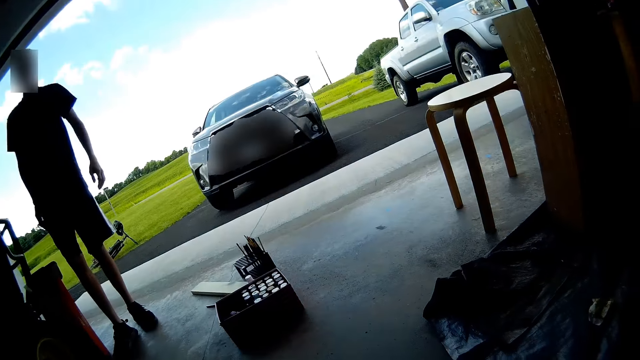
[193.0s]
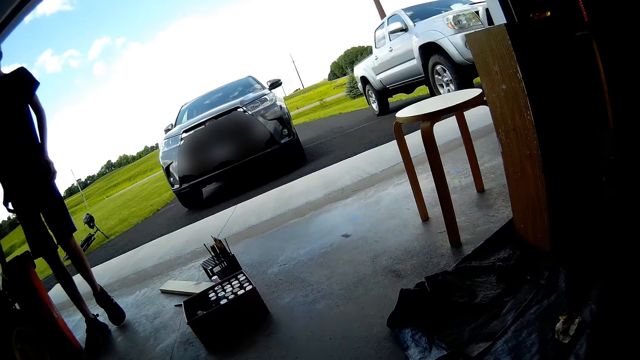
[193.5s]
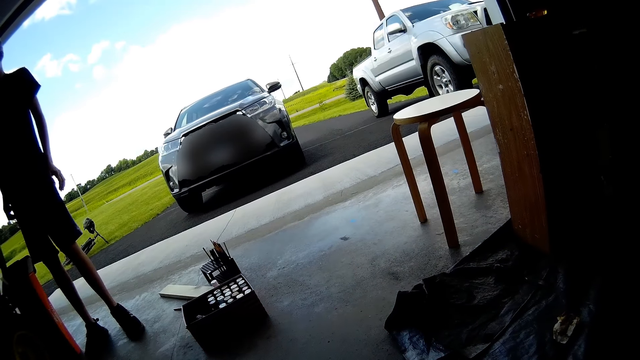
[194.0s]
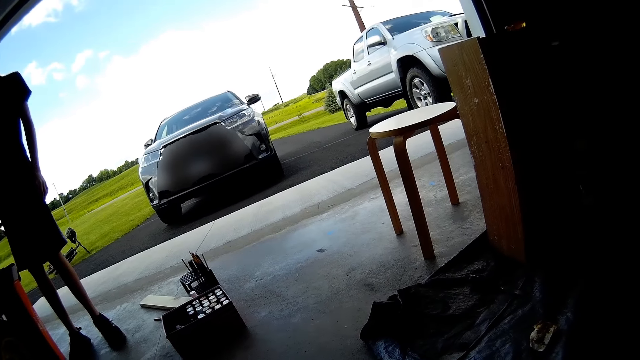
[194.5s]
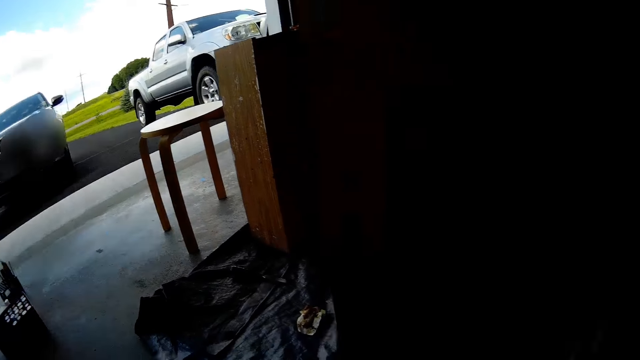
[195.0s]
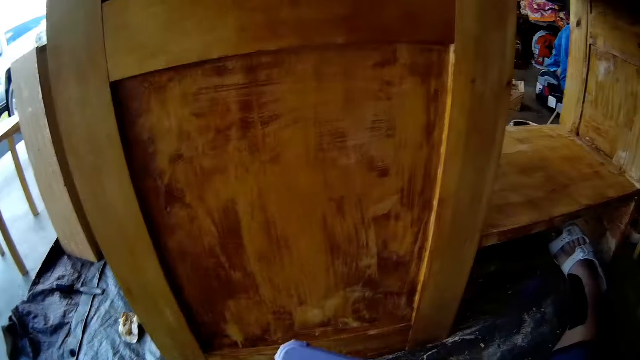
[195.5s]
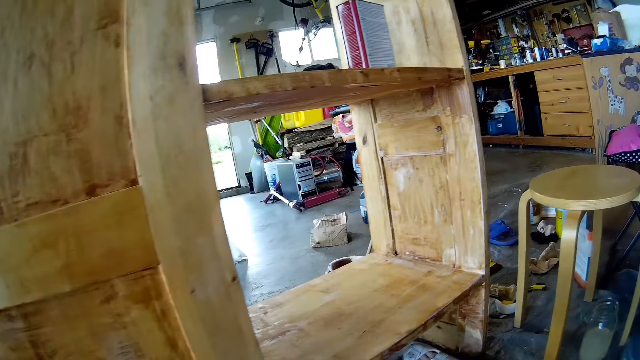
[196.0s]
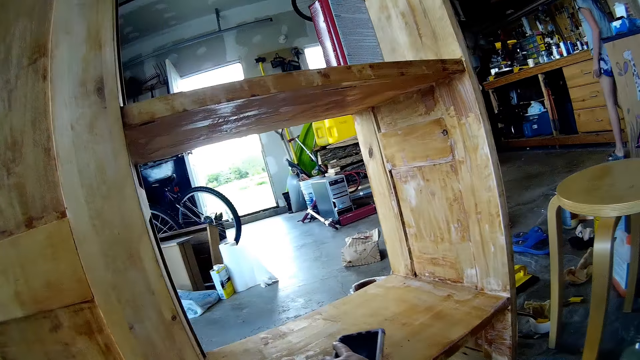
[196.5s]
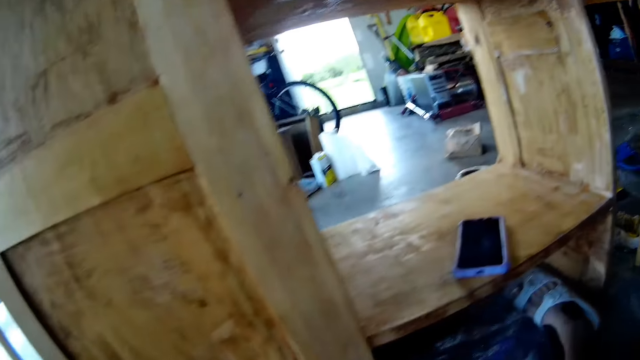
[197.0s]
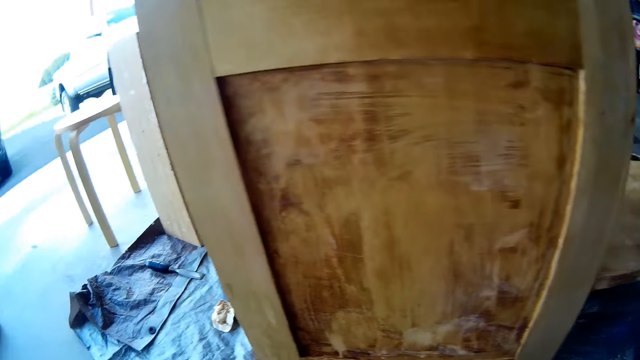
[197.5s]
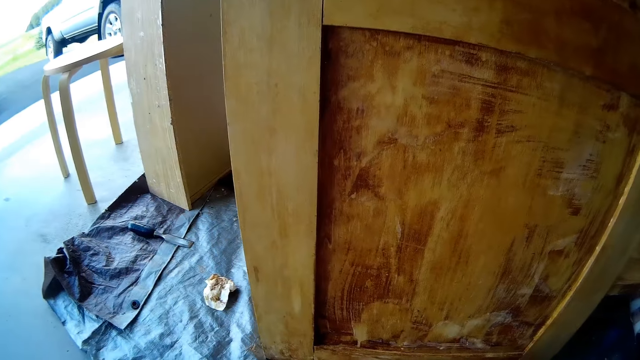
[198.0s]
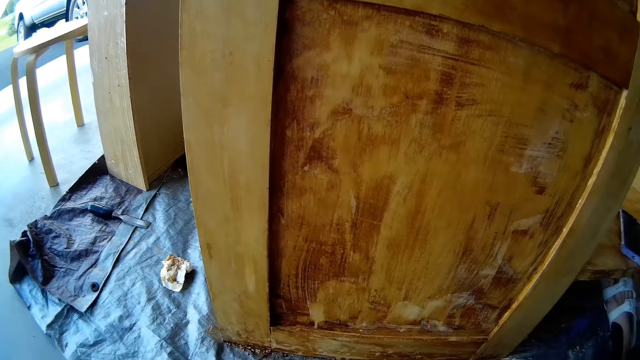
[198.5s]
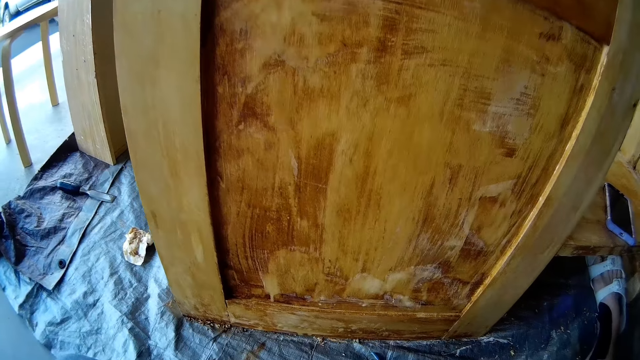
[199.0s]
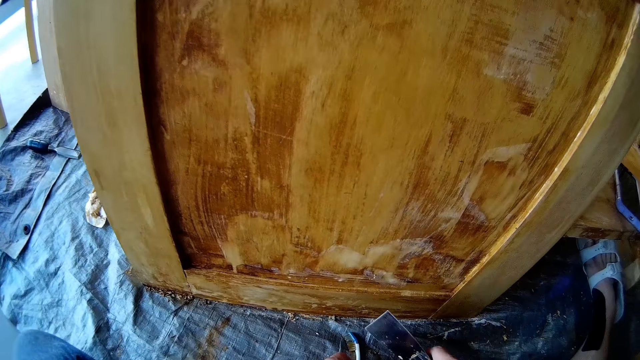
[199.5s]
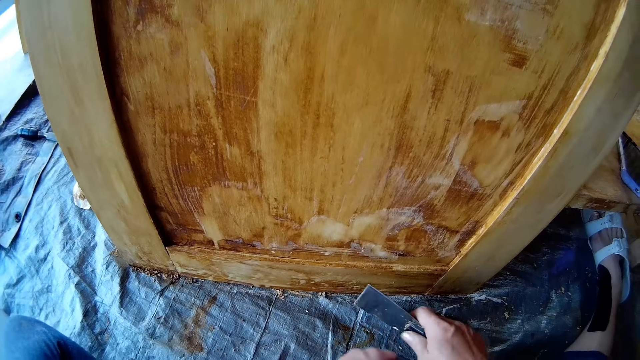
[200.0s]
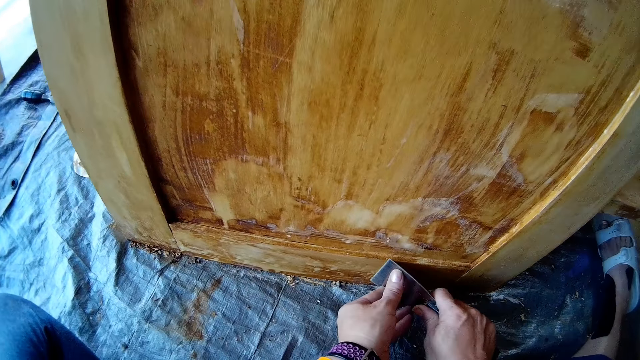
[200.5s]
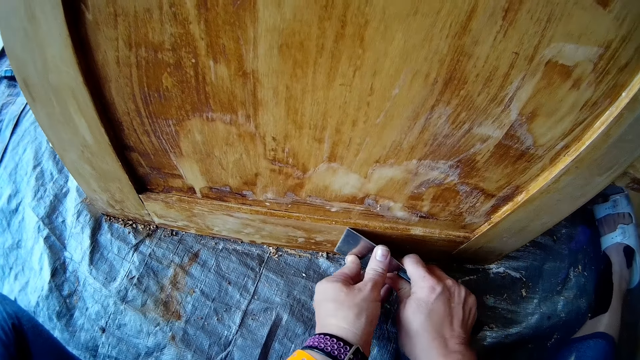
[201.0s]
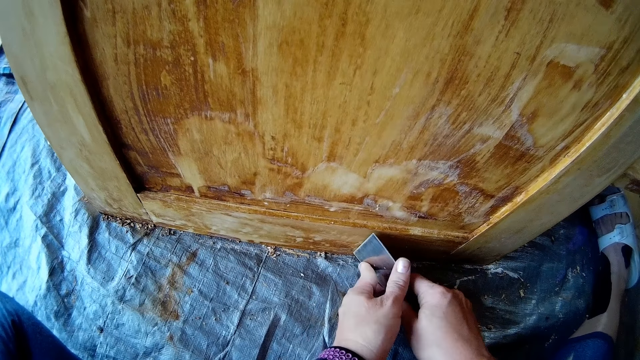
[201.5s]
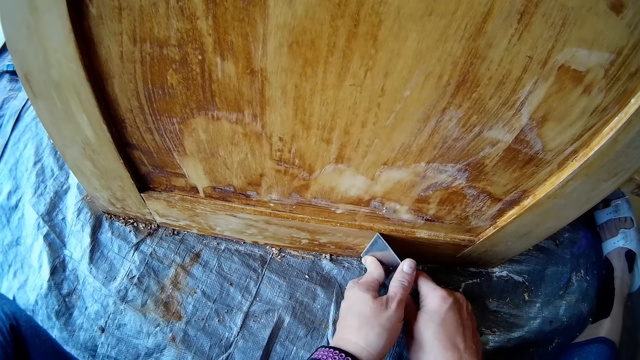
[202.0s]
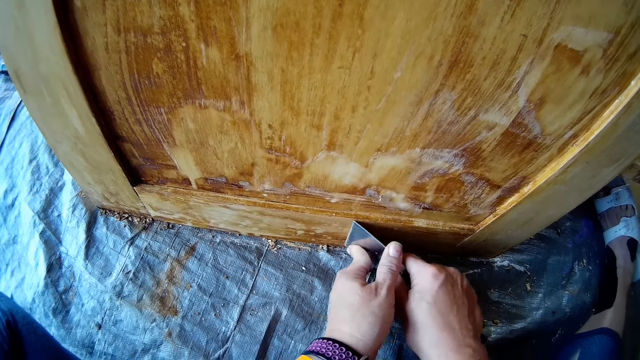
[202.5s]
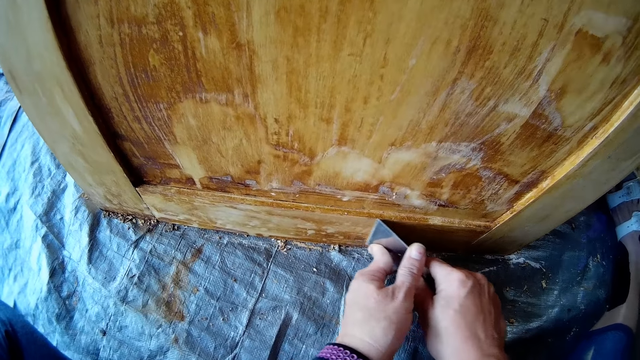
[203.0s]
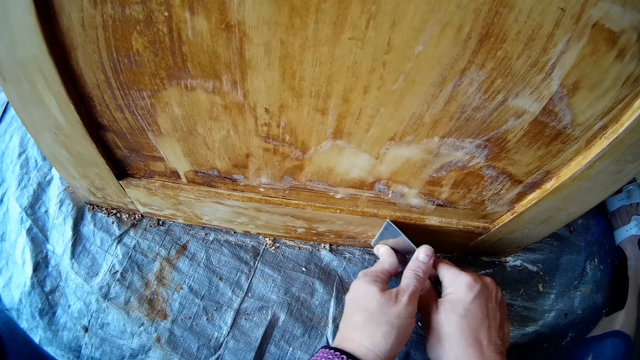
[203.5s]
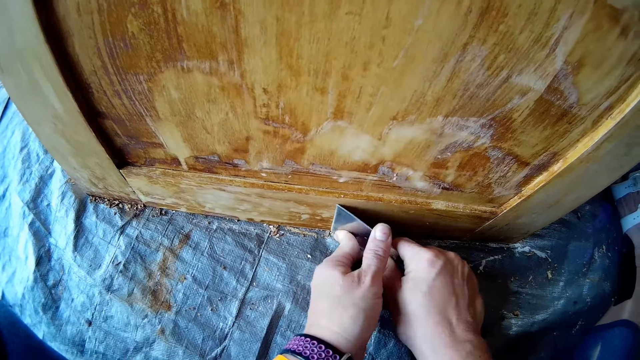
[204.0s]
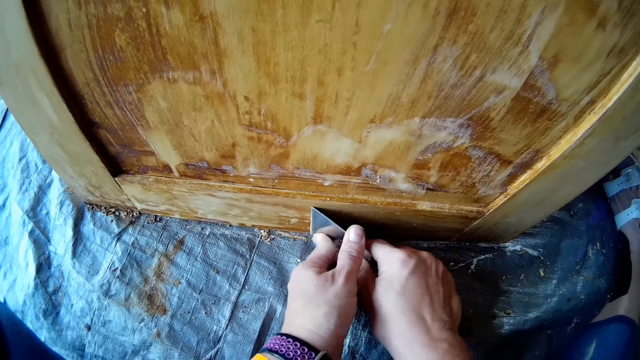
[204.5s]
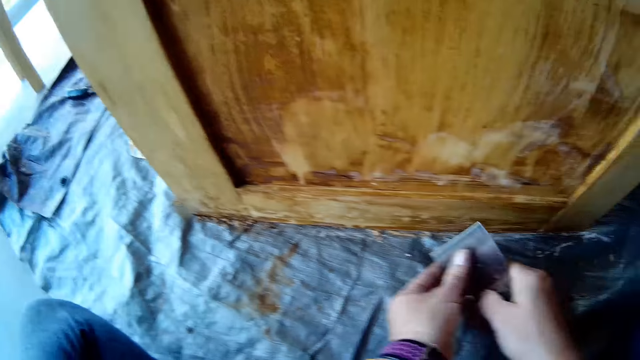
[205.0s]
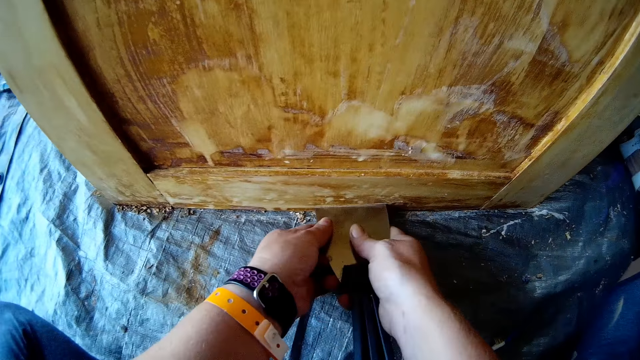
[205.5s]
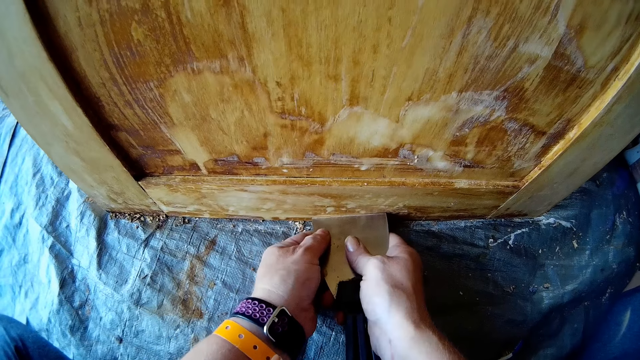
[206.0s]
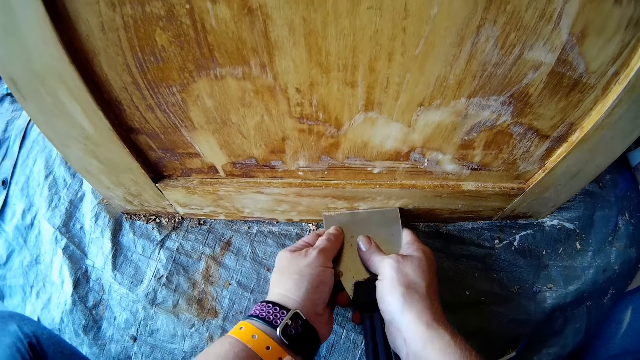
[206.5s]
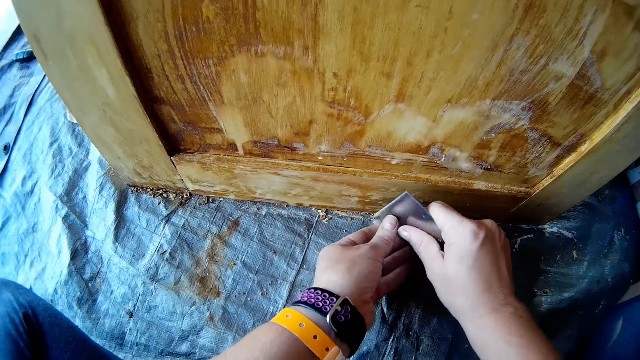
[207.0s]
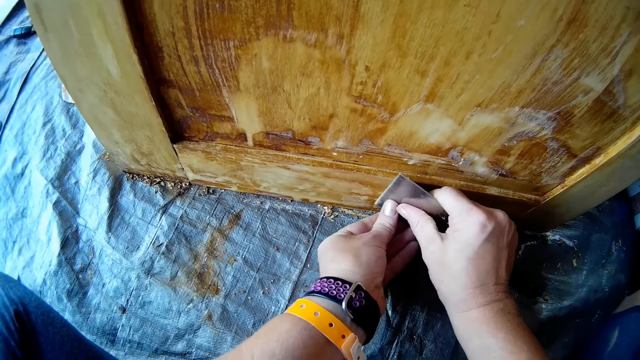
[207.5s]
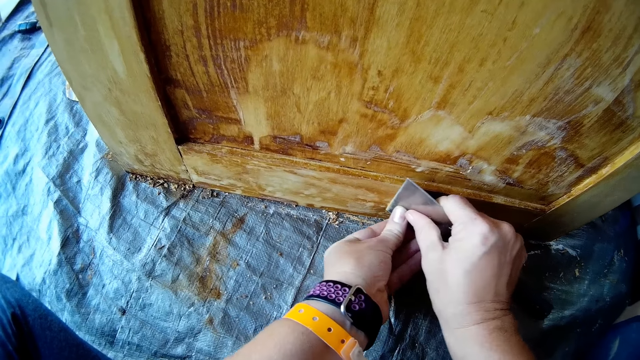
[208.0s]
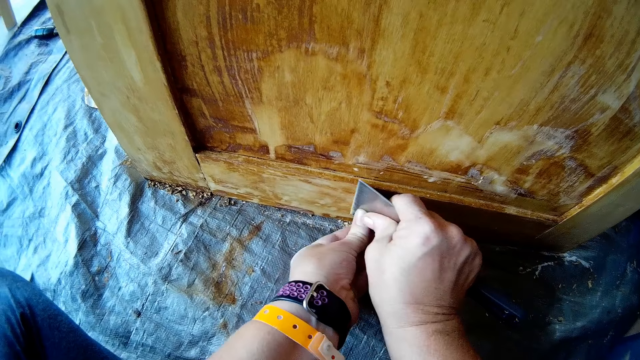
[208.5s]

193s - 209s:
A man stands on the floor. The camera wearer looks around. They talk to the man. They put their phone on the table. They sit on the floor. They scratch on the table with a scraper. They remove paint from the cabinet.

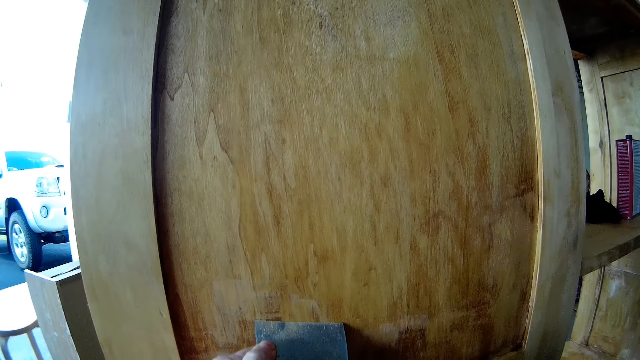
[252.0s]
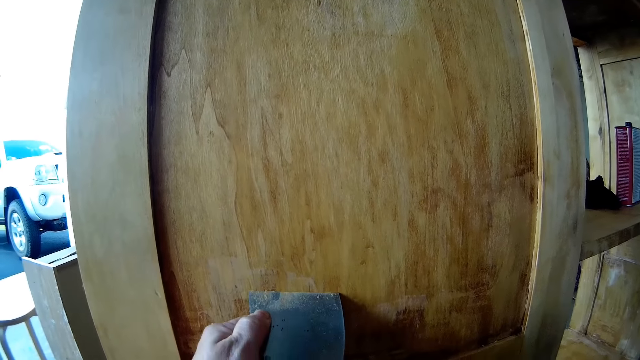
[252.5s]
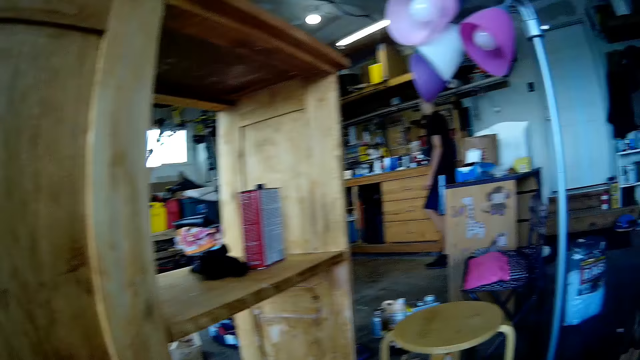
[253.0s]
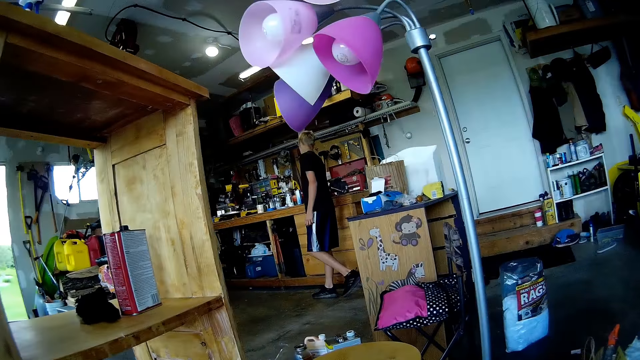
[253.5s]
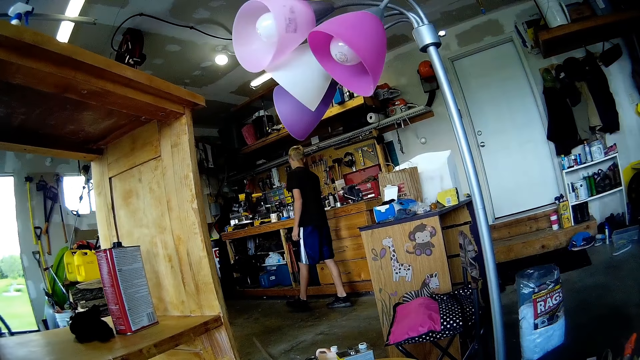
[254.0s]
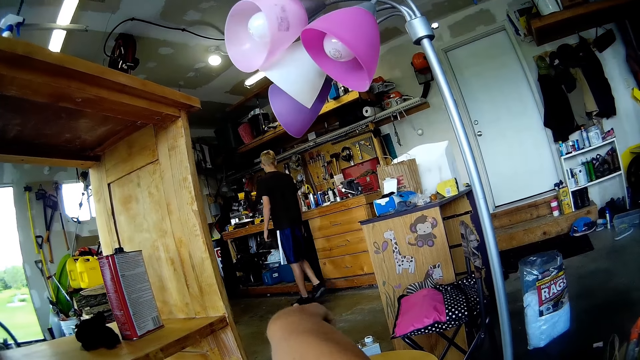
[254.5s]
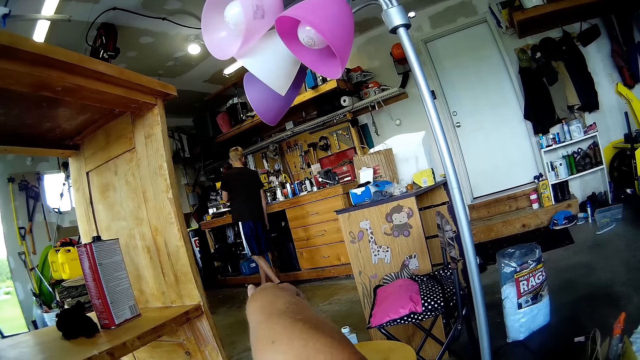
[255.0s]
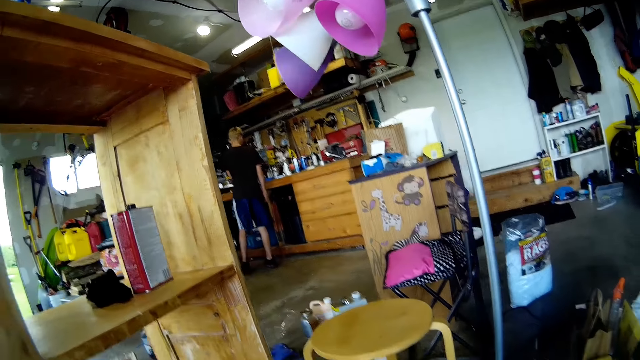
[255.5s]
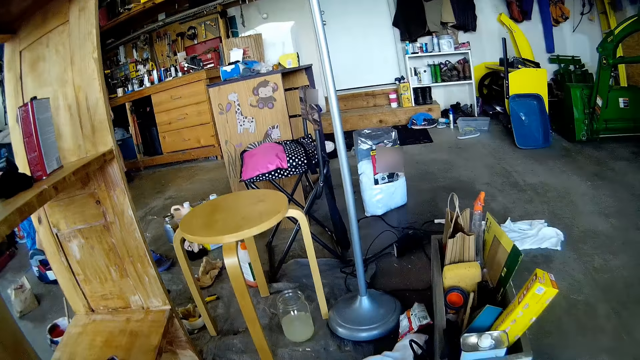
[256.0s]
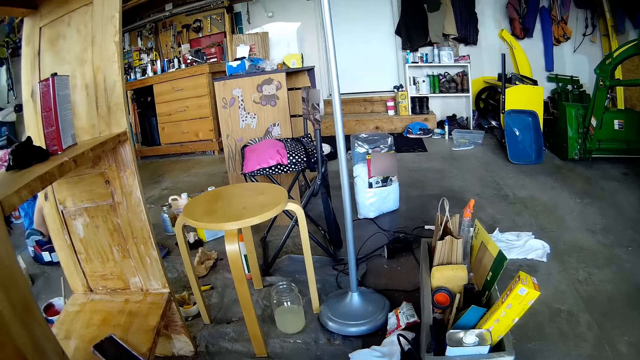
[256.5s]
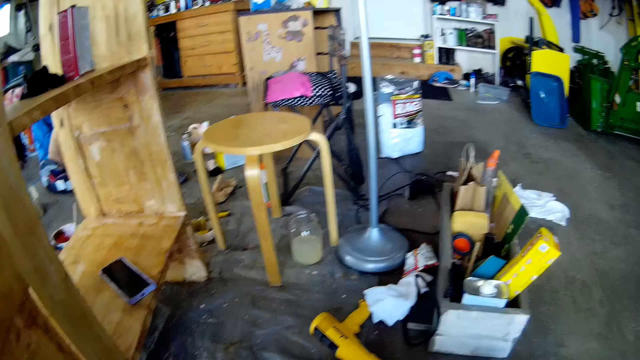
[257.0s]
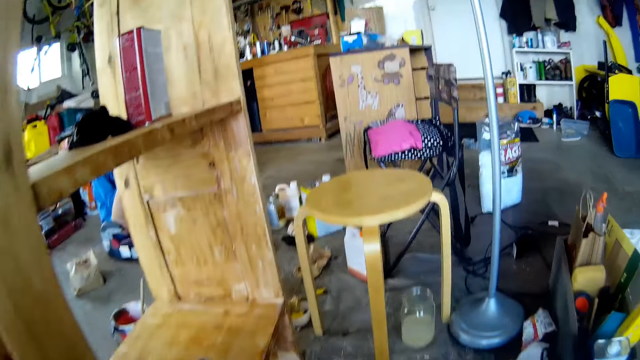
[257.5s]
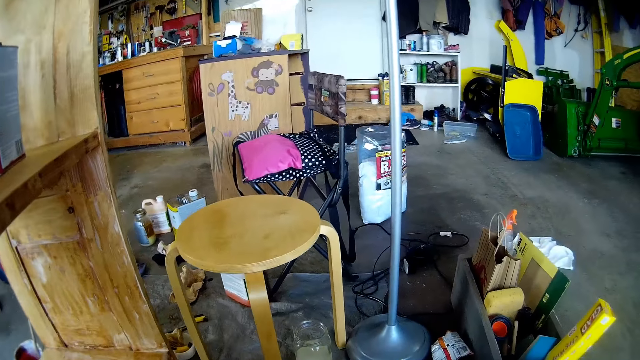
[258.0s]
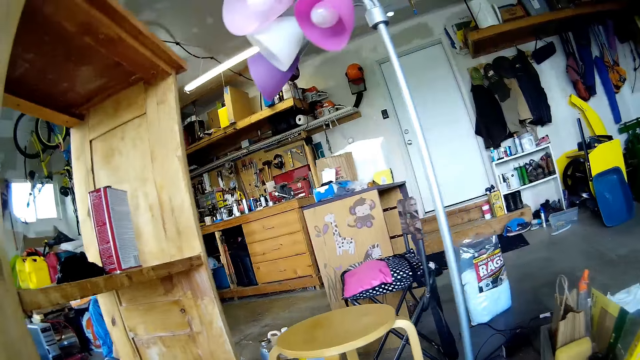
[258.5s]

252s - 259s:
A man walks on the floor. The camera wearer talks to the man. They sit on the floor.
